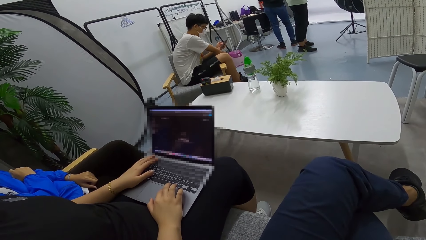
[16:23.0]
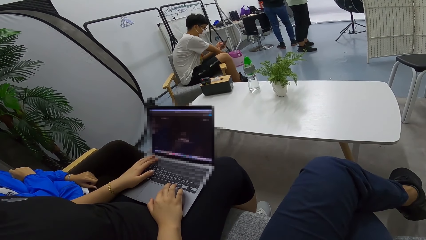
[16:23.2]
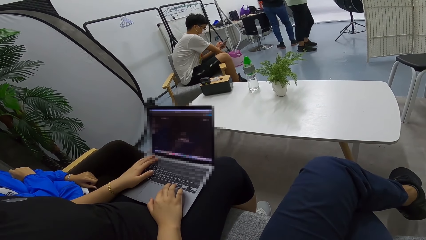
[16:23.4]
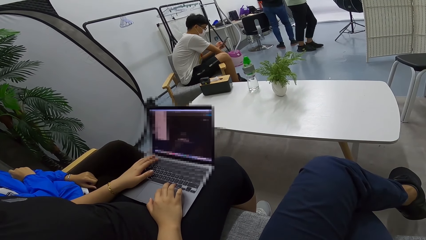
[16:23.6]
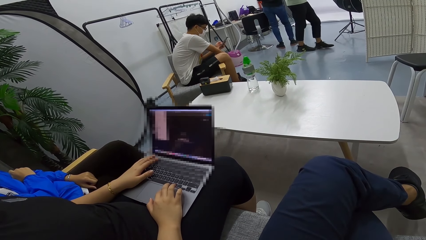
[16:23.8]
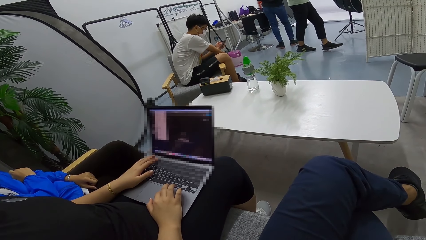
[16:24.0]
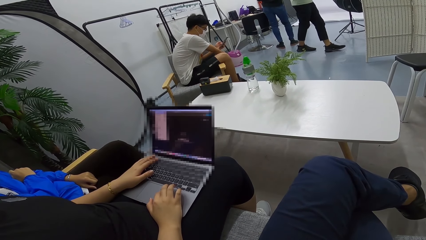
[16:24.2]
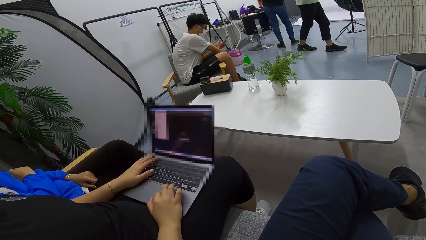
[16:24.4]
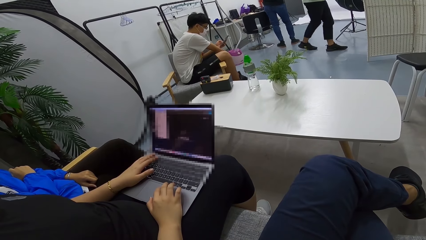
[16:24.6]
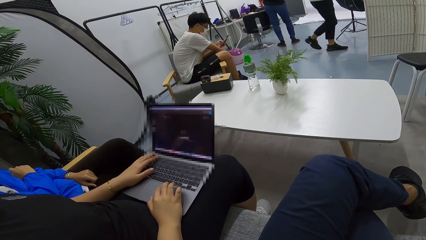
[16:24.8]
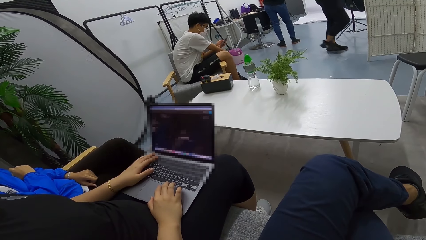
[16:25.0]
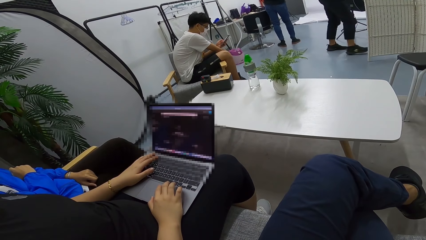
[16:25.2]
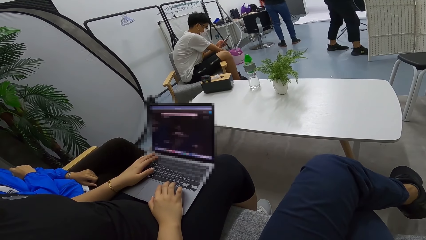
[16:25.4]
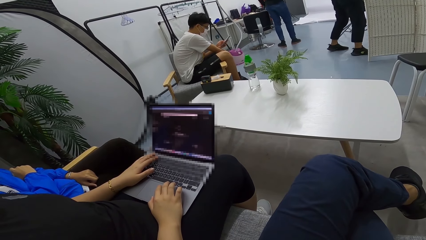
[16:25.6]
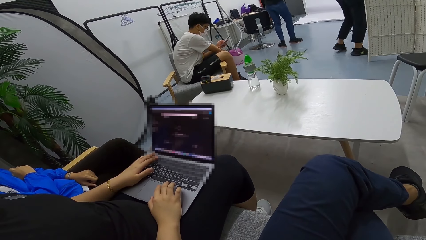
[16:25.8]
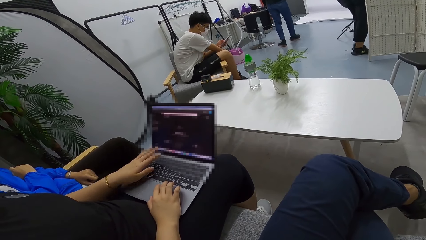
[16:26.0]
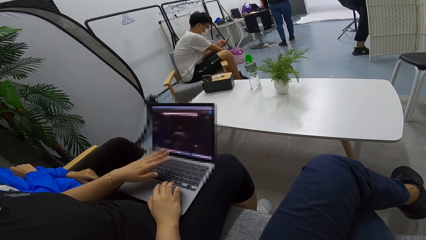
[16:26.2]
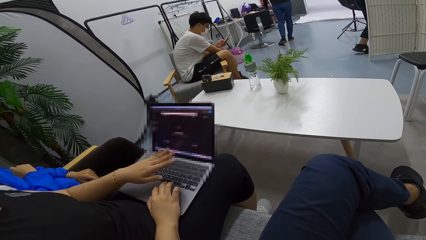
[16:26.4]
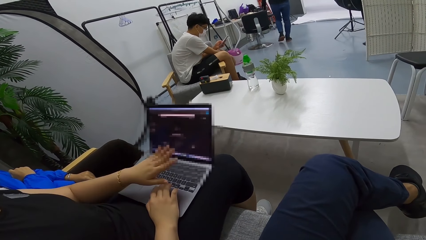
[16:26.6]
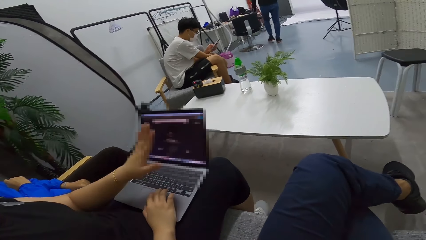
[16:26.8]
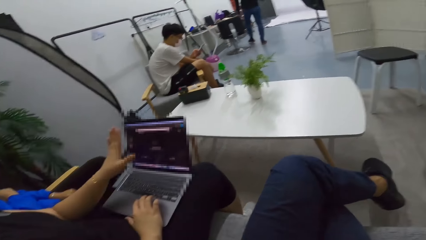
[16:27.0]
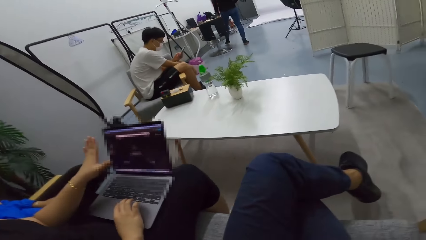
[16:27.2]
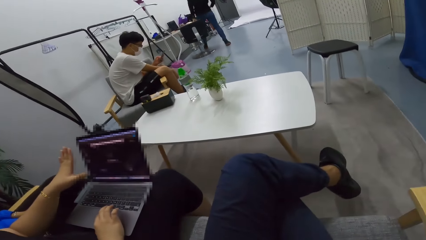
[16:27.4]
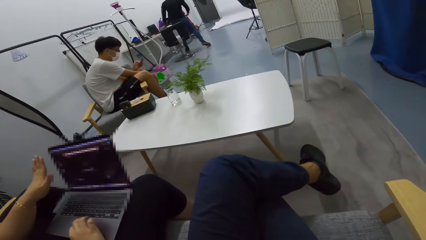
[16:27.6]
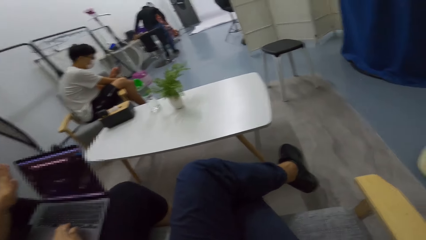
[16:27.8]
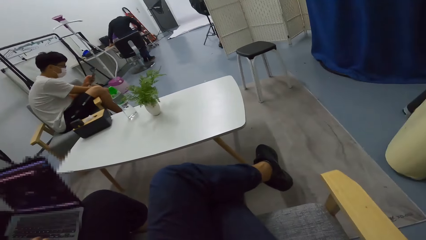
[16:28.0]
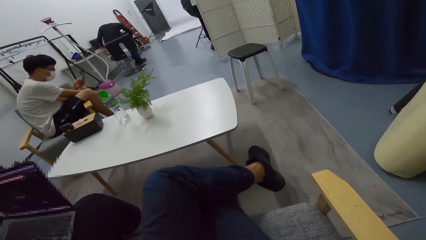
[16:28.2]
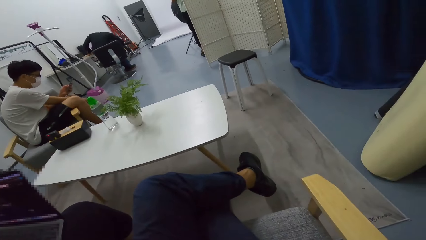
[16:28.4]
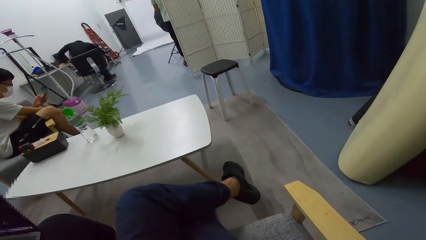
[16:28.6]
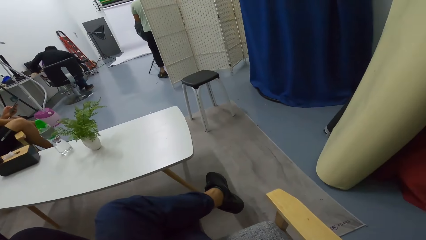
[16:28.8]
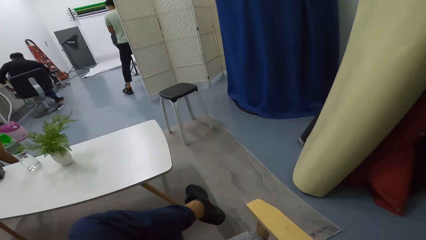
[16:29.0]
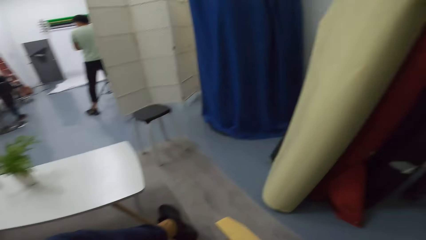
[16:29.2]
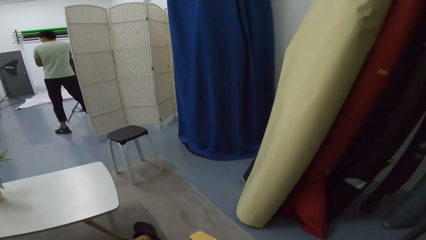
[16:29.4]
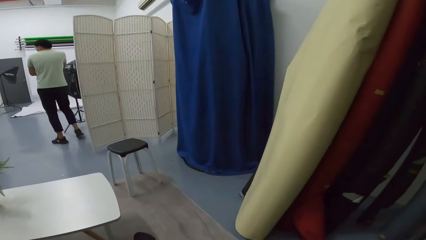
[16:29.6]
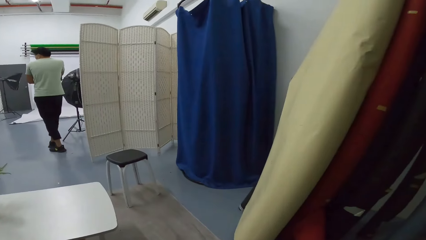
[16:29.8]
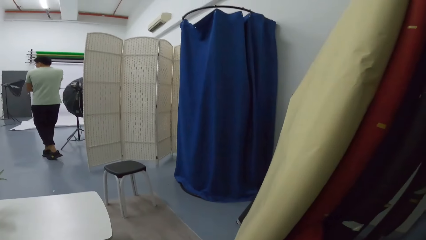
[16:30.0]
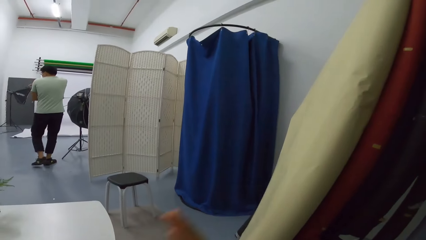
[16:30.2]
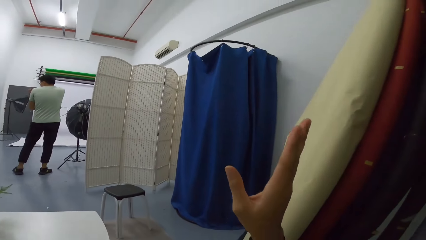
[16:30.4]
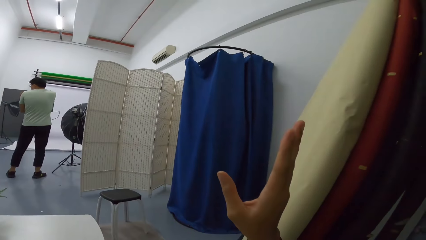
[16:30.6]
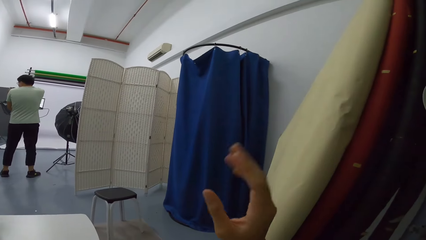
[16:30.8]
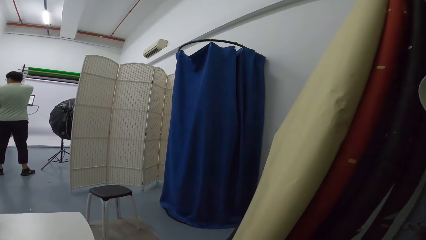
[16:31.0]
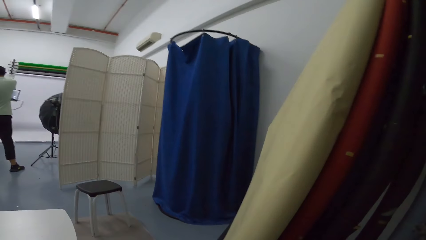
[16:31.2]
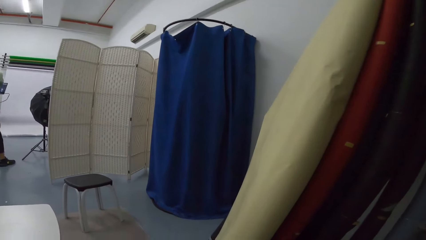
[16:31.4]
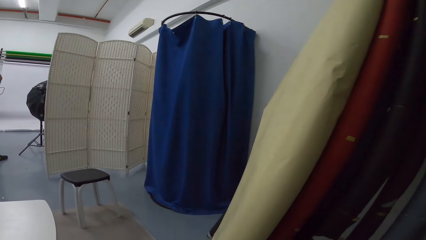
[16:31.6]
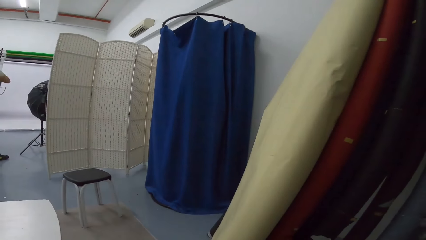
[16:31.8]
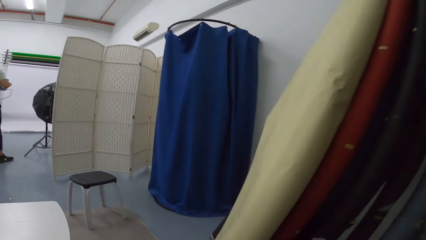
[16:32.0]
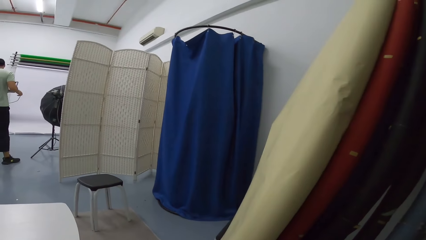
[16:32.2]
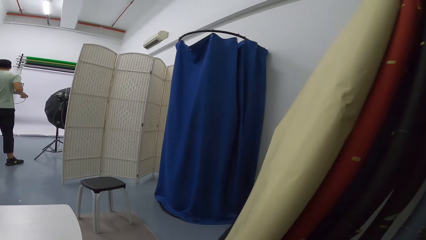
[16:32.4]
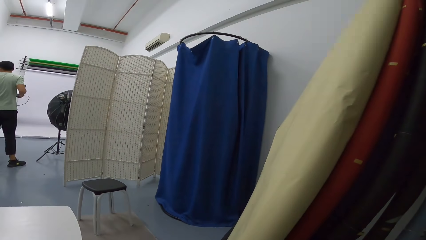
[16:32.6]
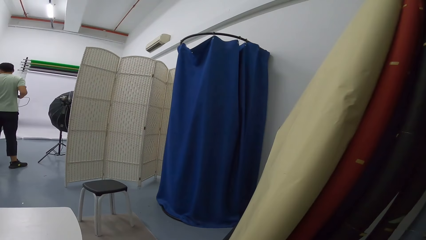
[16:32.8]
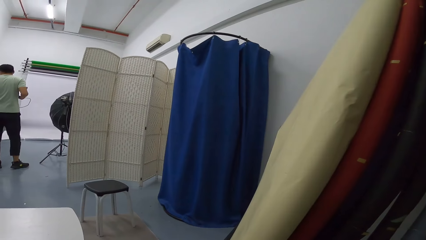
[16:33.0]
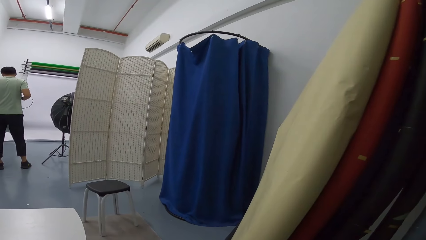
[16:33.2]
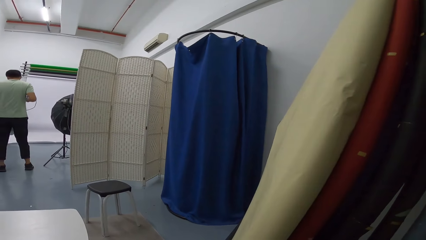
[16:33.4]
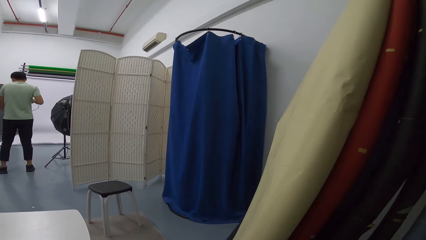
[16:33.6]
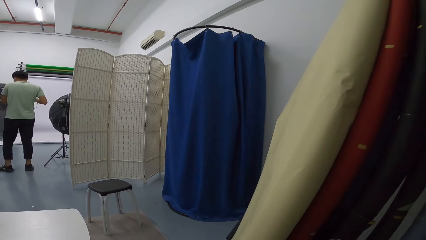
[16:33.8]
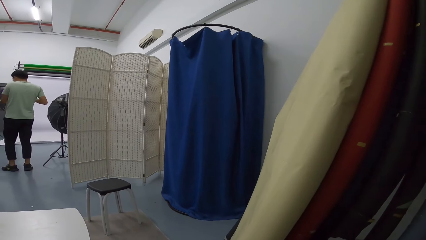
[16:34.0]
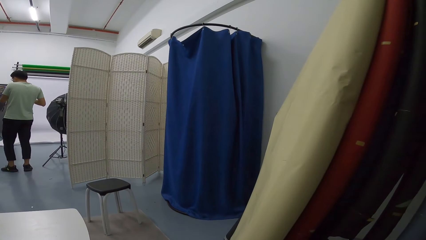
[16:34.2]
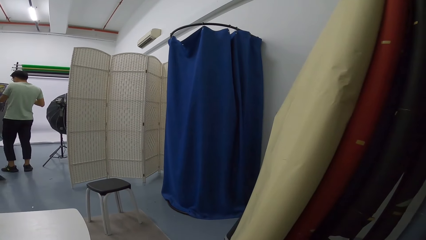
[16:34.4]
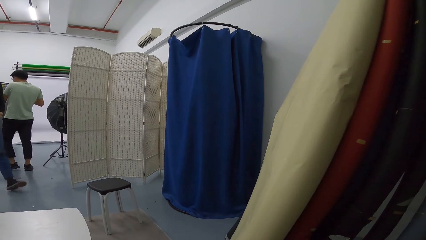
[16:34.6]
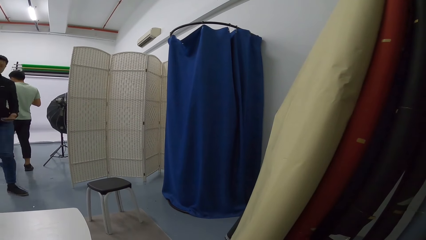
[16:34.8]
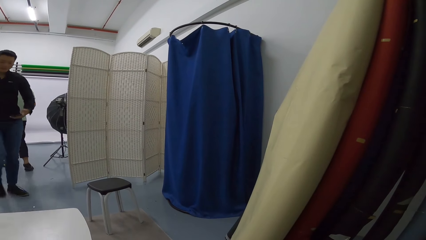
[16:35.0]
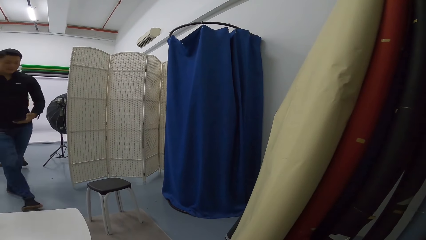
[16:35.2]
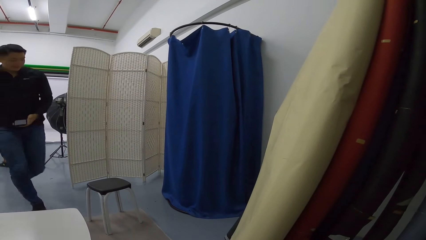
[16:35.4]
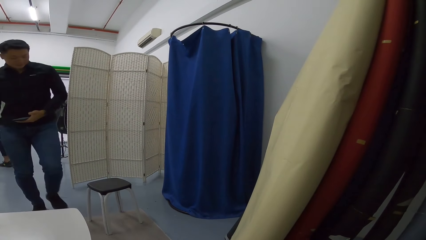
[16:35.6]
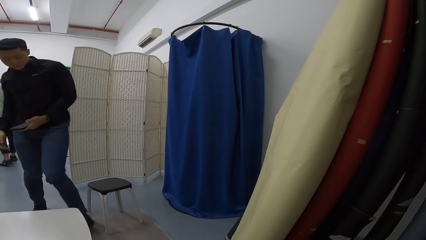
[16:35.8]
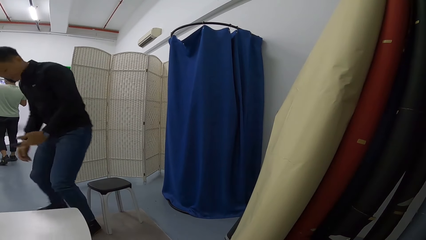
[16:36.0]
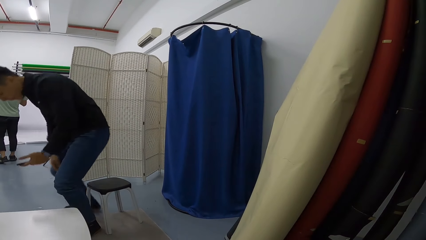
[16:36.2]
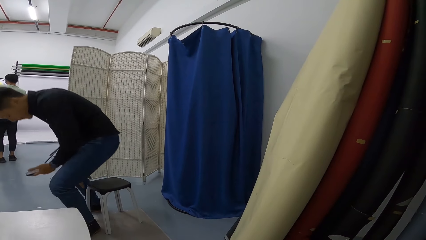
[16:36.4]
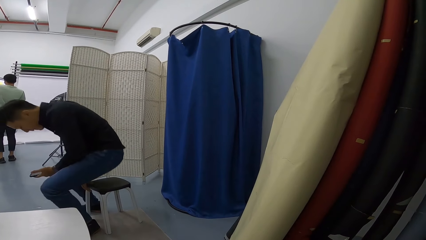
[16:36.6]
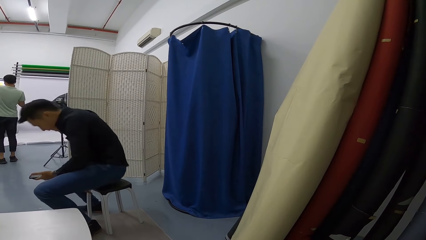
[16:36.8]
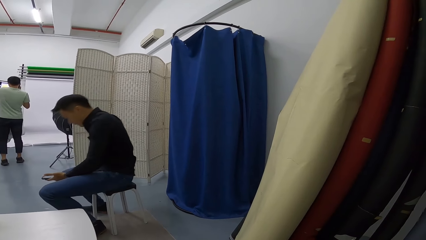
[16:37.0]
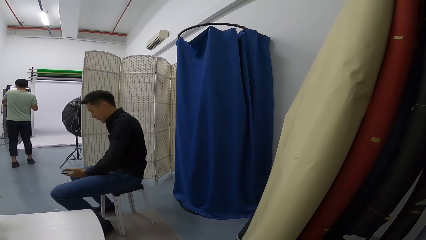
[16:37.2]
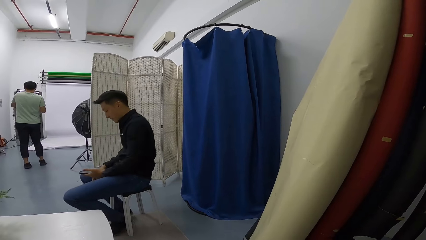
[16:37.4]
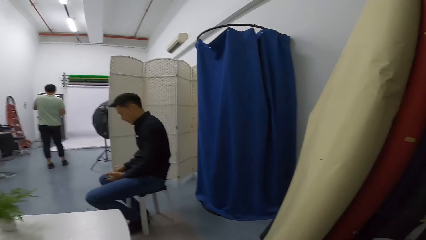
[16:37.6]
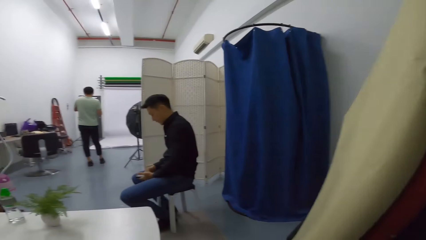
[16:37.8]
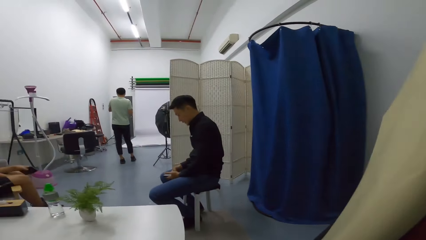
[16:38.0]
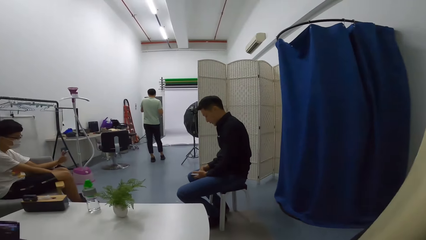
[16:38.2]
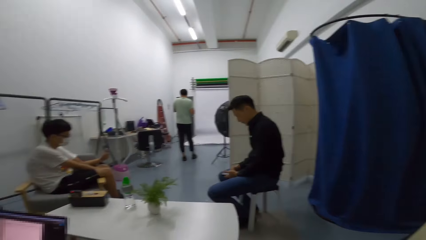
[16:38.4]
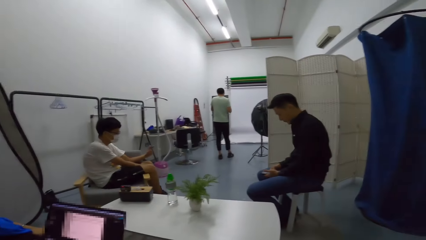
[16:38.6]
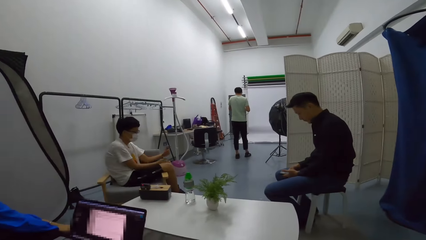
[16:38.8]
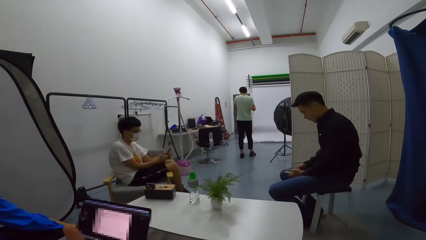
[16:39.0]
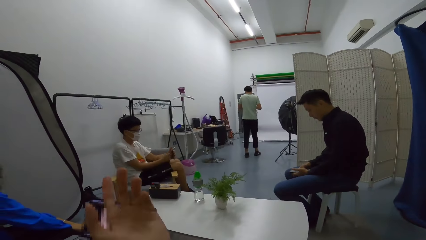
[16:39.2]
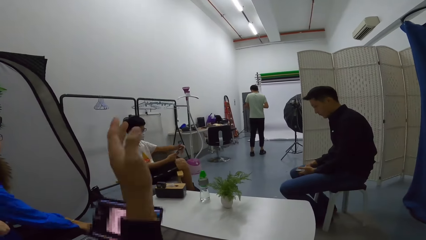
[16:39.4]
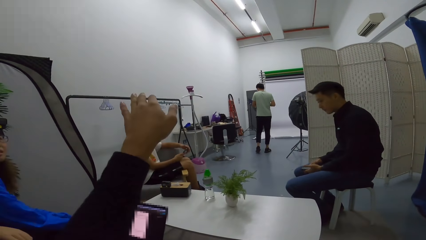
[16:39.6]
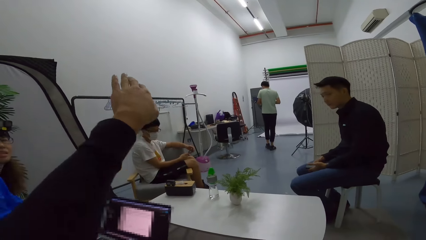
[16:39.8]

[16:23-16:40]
The camera wearer looks around. They look around the house.
